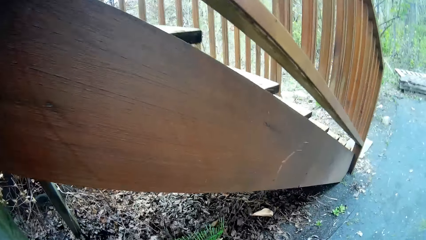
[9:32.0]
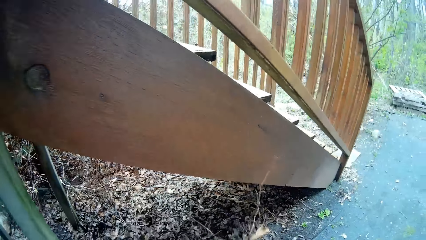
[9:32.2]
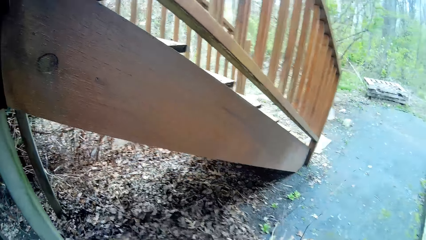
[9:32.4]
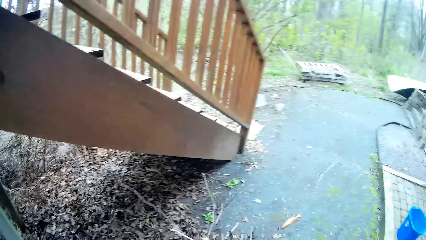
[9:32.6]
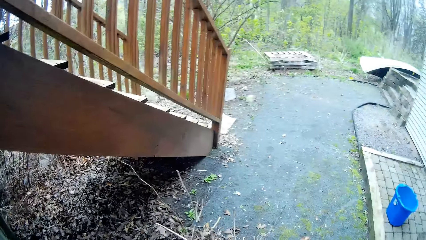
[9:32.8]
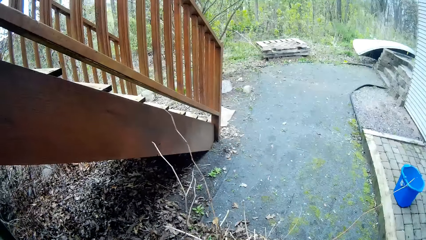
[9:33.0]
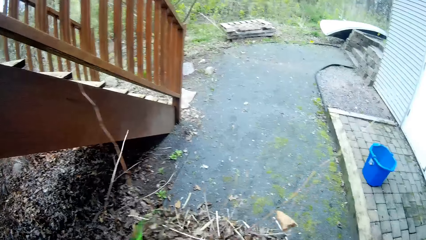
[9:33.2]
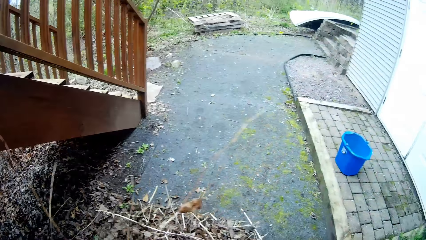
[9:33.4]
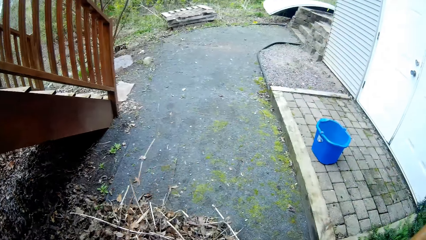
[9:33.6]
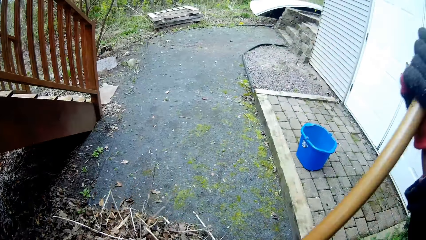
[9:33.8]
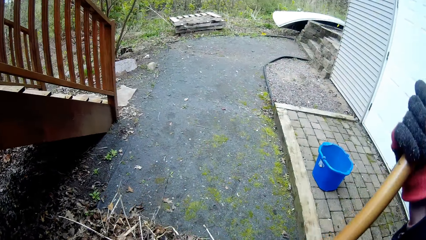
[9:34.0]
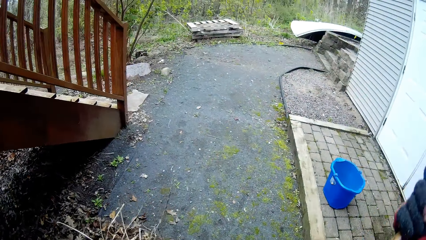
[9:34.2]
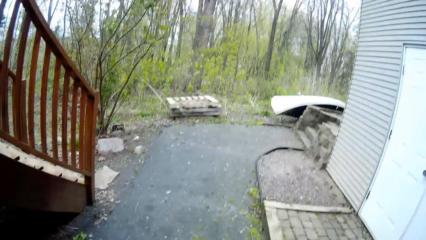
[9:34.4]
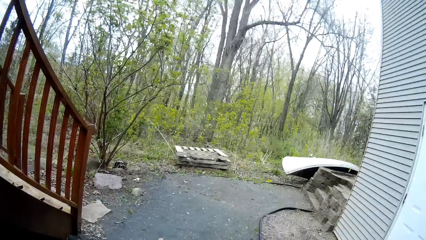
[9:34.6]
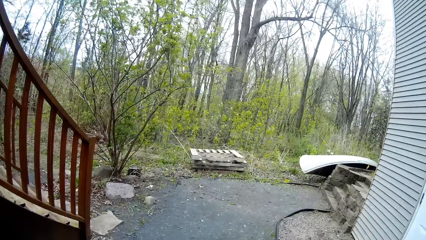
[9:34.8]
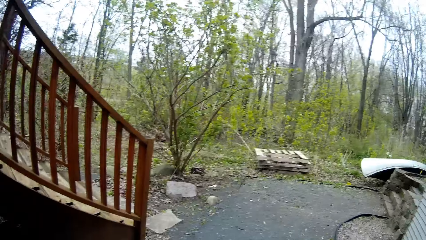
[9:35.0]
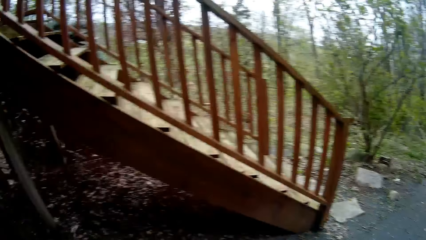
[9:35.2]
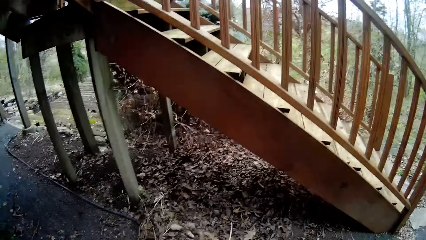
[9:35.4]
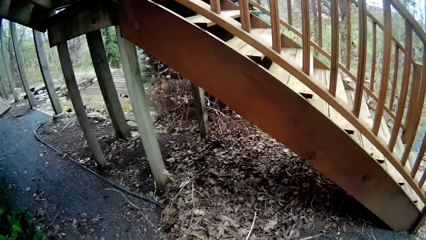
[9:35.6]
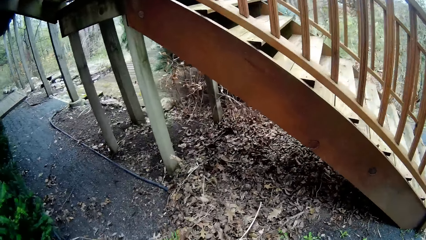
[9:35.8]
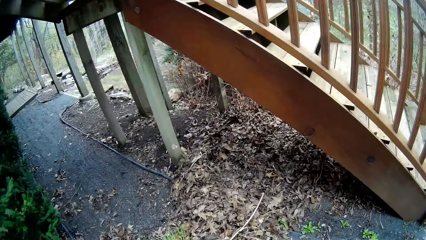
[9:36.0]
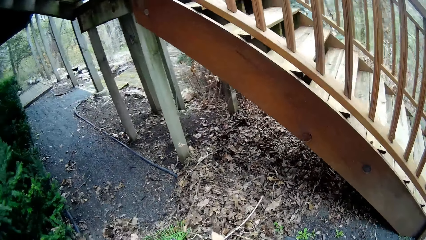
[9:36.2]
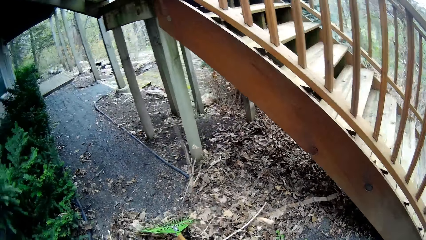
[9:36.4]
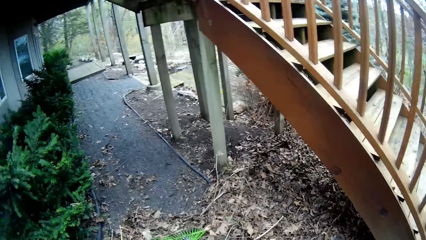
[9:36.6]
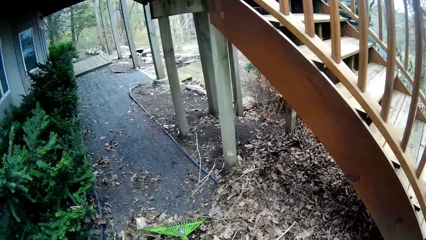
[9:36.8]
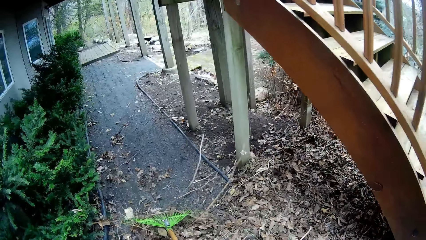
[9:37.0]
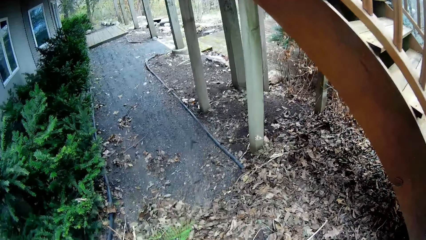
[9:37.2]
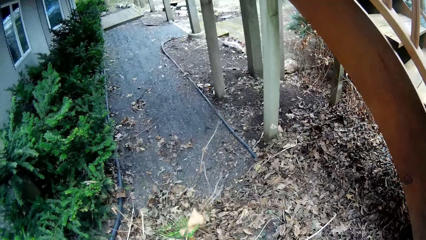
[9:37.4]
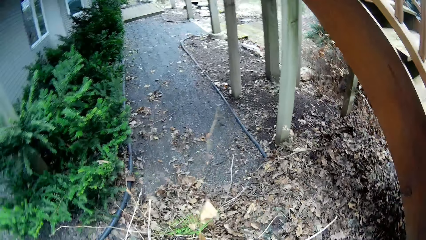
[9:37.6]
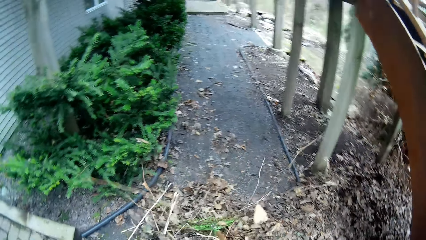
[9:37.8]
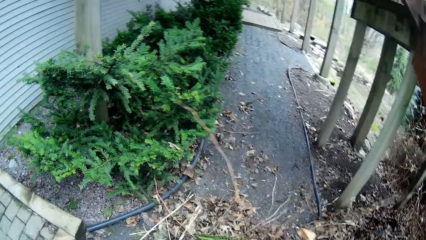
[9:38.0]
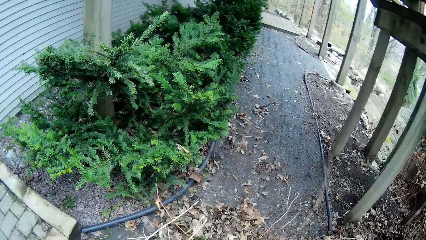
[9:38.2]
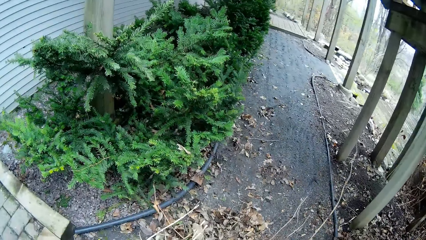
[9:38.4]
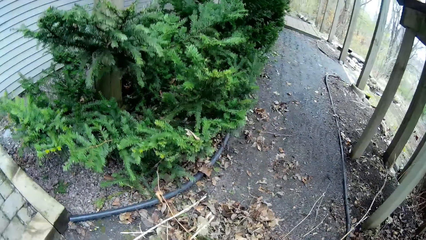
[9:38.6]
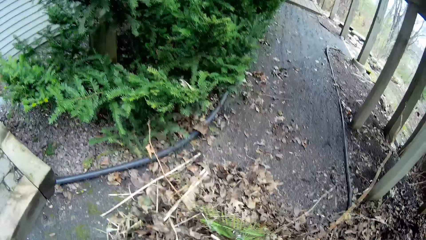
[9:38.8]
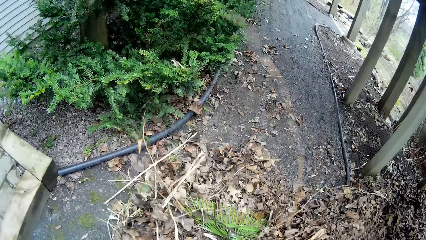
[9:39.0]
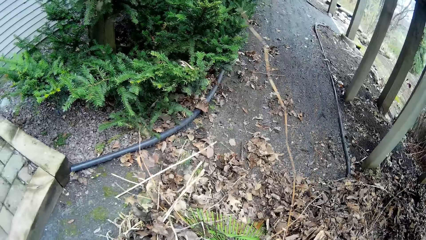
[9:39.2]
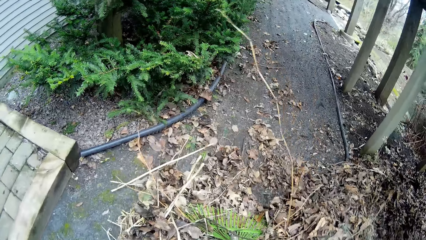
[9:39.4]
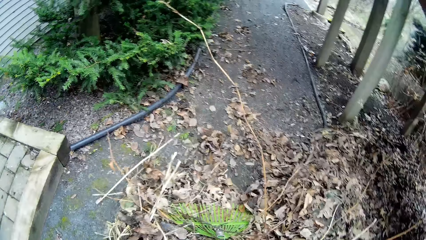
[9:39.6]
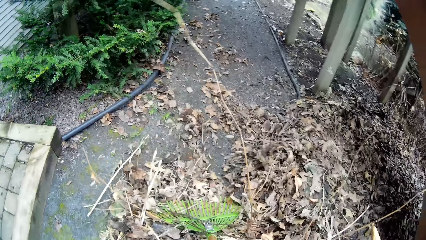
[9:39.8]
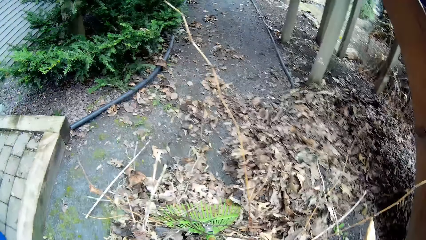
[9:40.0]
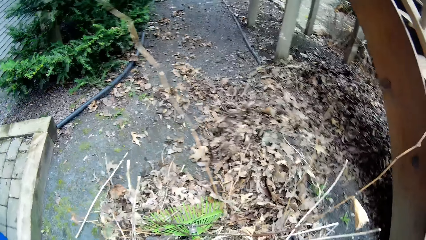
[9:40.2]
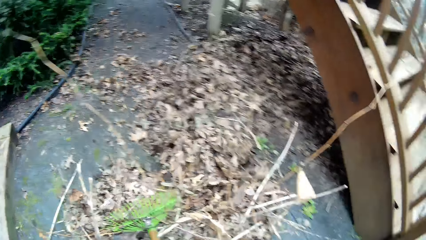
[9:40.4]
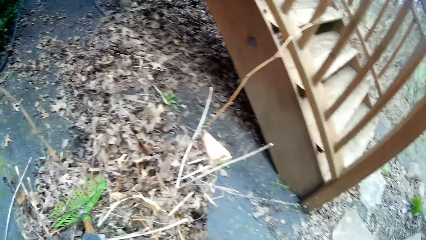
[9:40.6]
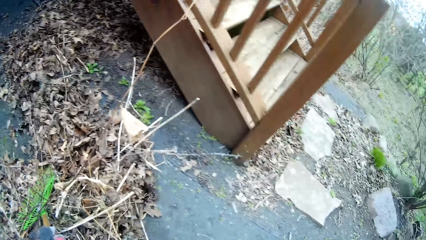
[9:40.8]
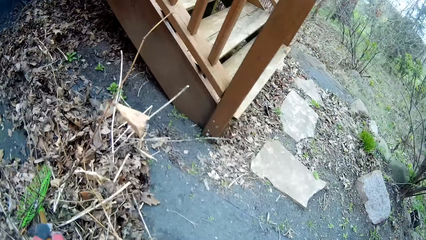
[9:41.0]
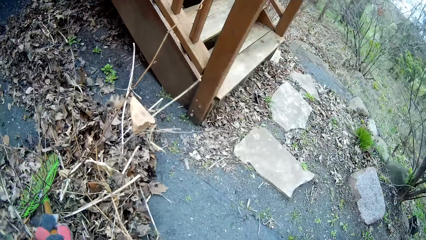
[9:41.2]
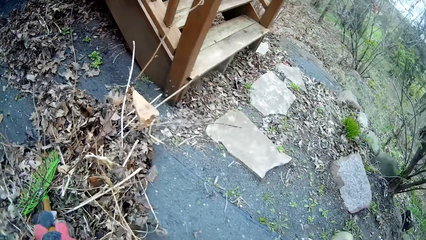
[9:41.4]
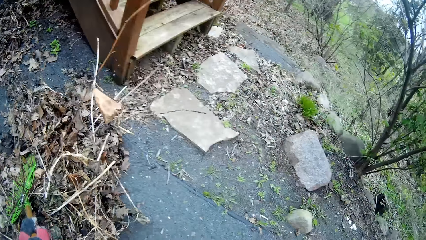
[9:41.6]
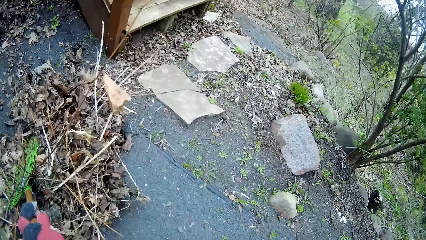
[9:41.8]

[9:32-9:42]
The camera wearer drags leaves into a bush with the leaf rake in both hands.

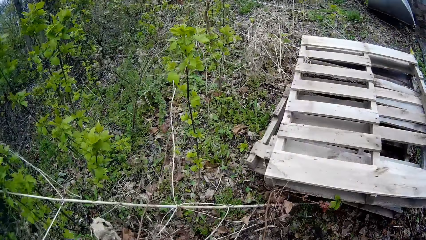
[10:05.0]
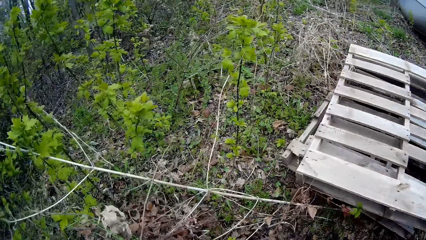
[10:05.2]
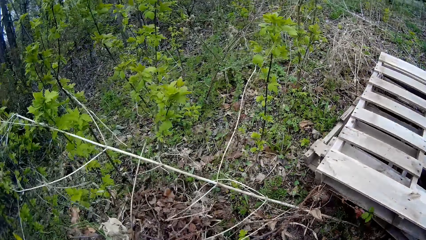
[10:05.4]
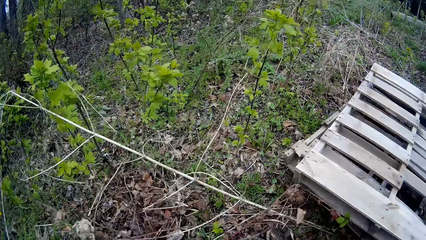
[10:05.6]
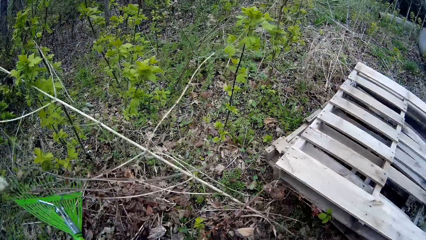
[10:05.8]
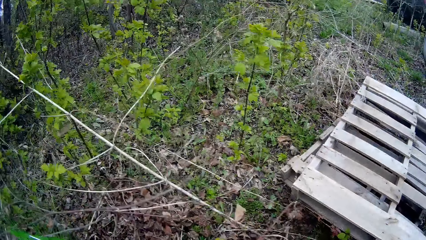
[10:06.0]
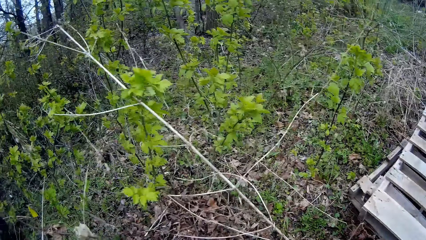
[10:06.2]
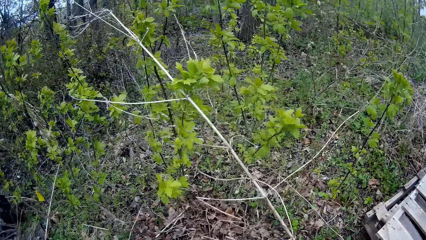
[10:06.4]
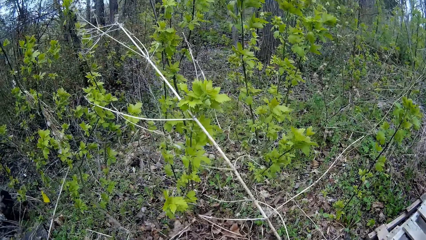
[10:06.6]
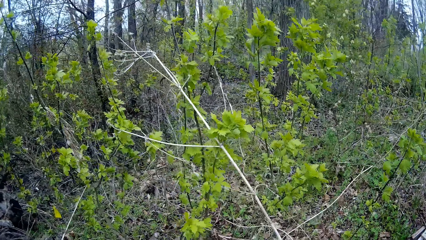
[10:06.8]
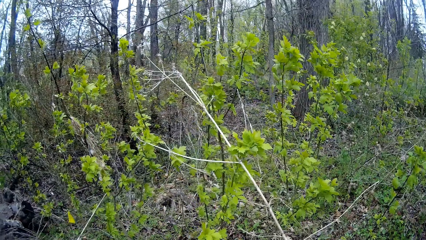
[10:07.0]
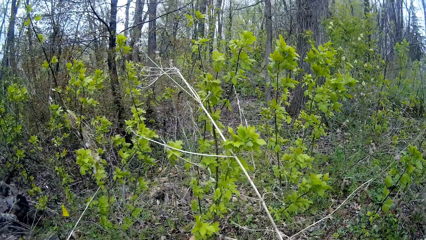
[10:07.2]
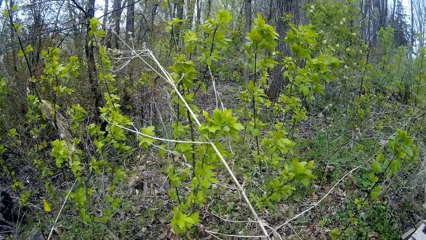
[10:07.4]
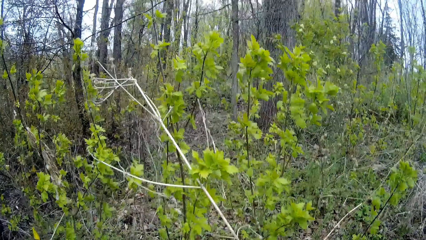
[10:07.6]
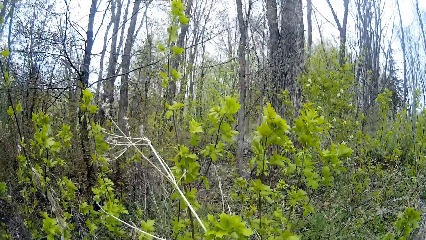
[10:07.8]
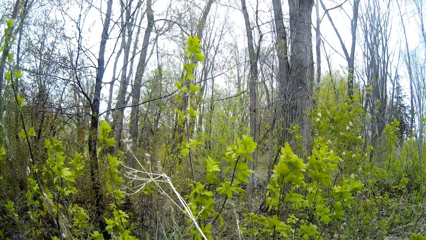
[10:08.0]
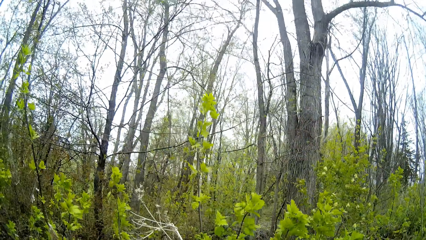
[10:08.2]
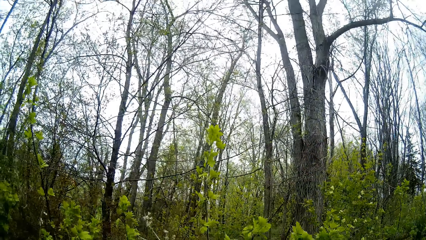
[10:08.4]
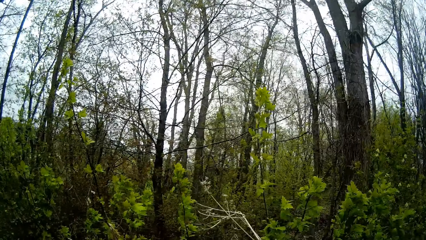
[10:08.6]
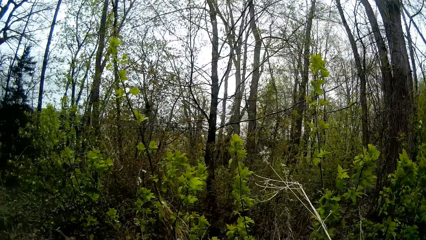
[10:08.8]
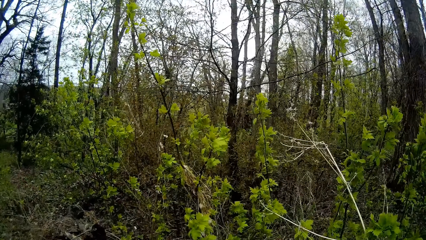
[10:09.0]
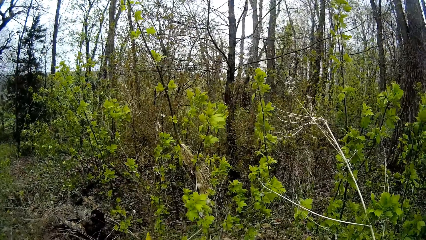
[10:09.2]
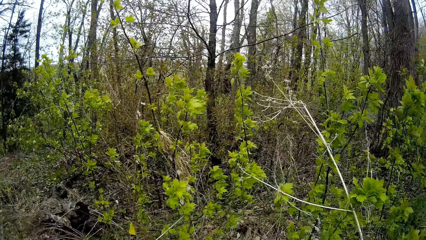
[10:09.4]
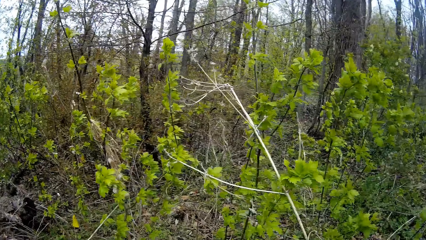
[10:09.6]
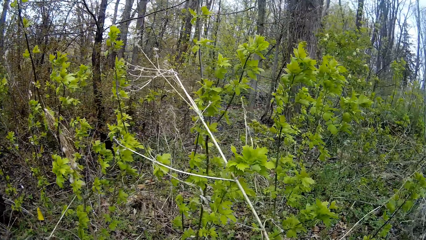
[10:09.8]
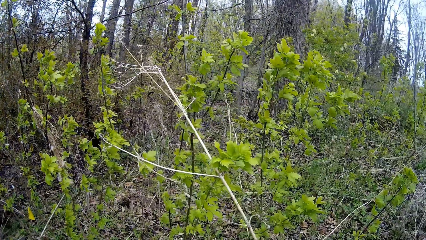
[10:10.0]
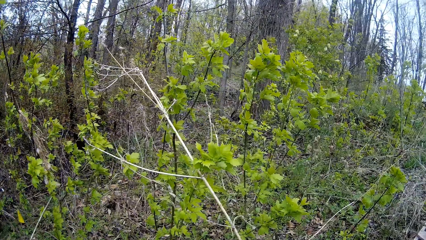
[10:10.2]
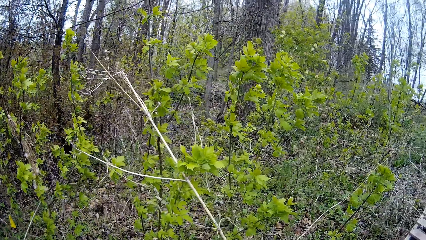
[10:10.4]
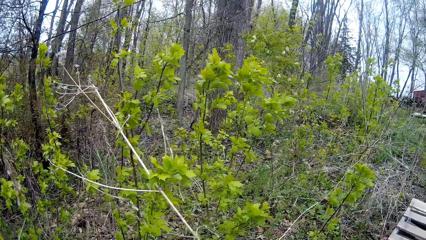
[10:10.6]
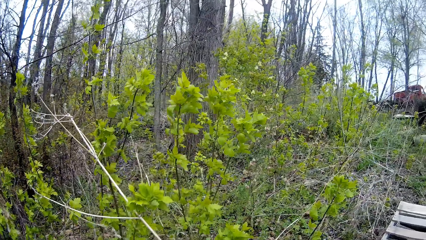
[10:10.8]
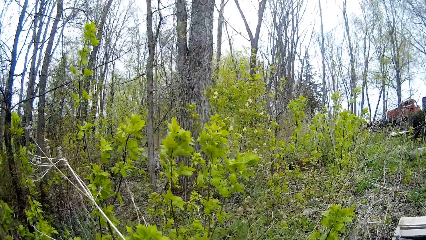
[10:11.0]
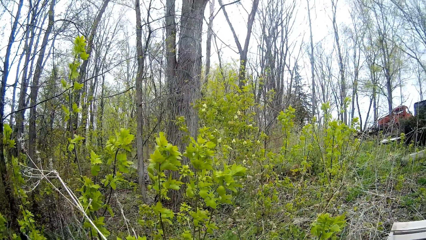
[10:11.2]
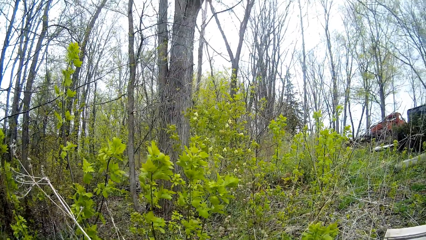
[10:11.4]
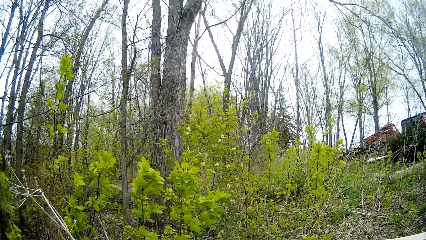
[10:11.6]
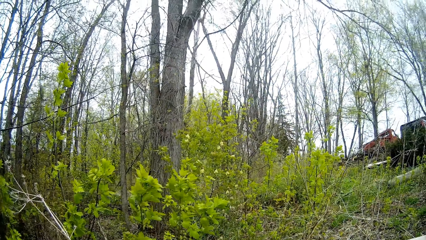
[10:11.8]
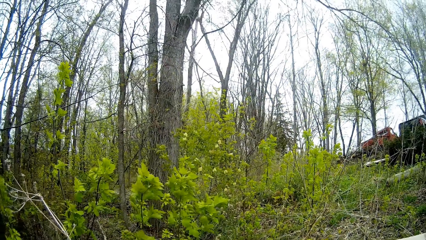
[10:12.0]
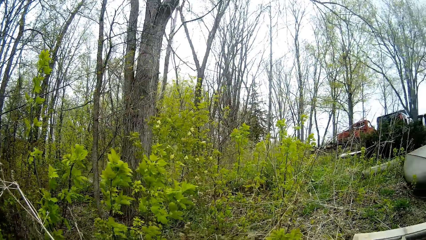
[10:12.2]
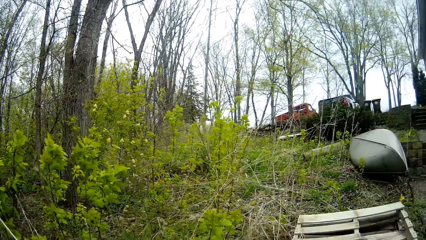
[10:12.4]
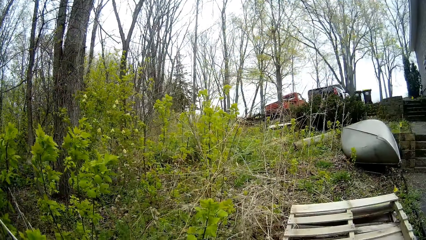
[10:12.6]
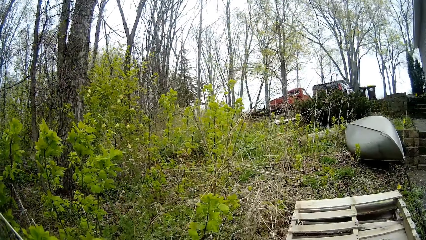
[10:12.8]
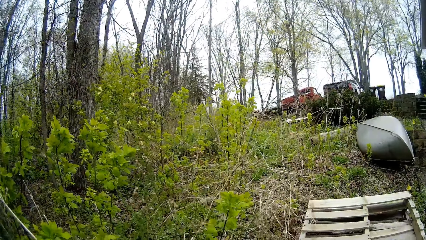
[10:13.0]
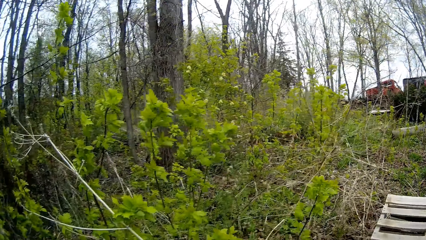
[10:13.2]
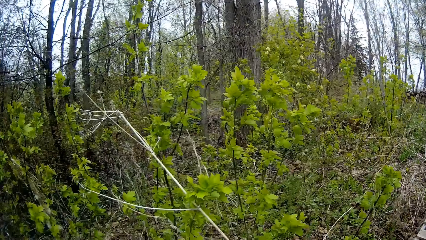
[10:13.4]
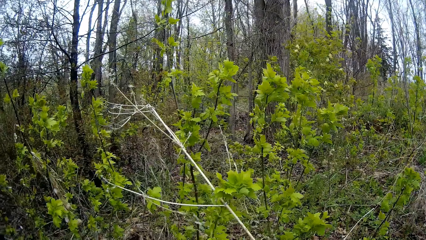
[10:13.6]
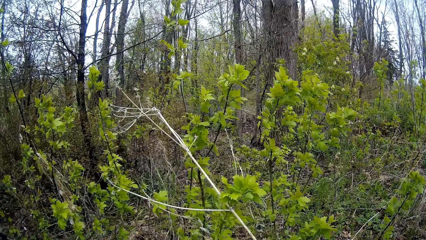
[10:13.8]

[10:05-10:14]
The camera wearer looks around.
